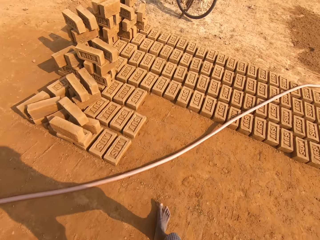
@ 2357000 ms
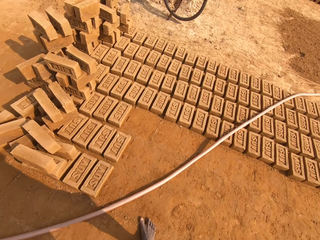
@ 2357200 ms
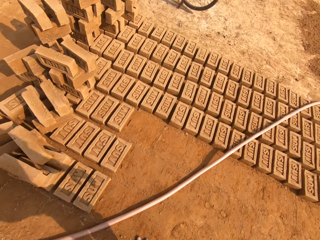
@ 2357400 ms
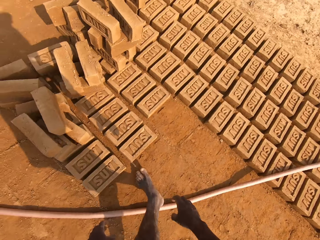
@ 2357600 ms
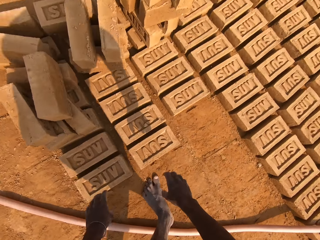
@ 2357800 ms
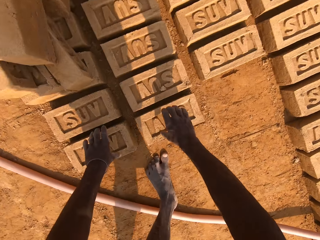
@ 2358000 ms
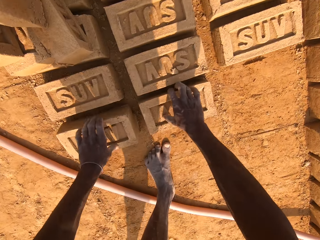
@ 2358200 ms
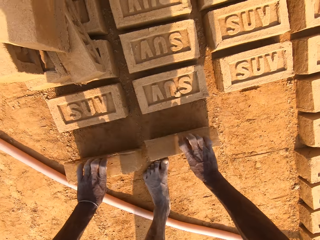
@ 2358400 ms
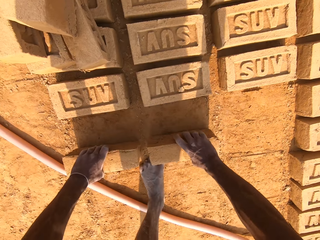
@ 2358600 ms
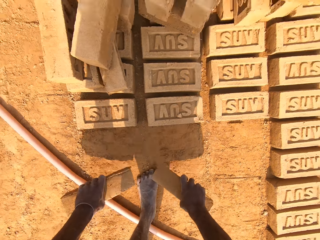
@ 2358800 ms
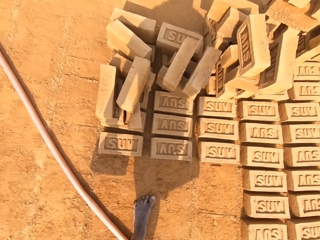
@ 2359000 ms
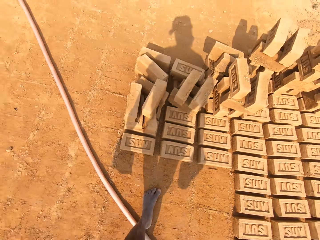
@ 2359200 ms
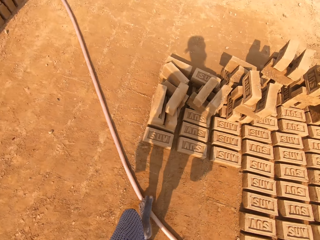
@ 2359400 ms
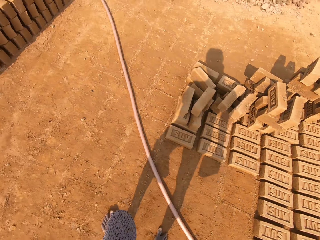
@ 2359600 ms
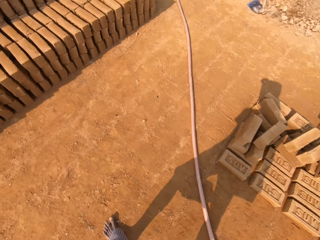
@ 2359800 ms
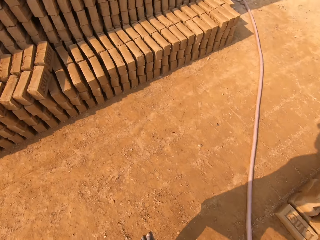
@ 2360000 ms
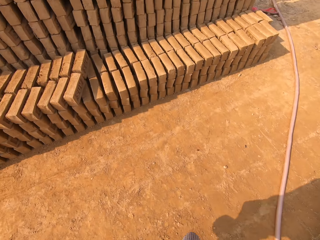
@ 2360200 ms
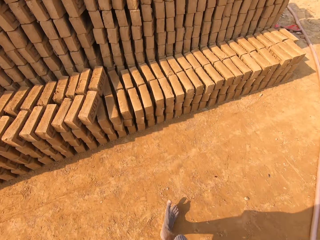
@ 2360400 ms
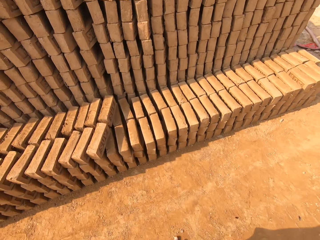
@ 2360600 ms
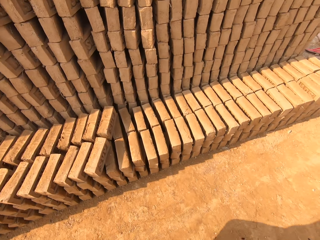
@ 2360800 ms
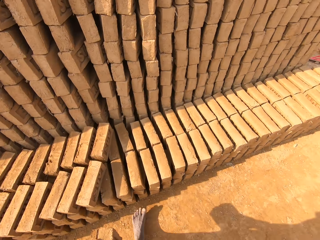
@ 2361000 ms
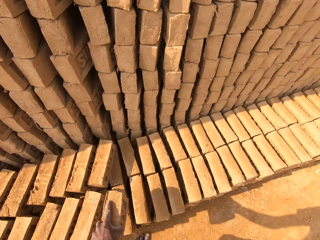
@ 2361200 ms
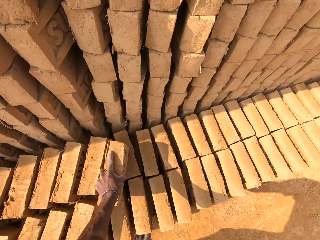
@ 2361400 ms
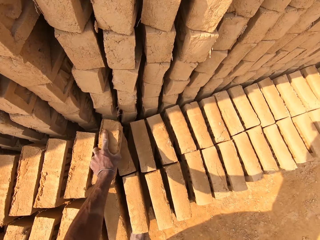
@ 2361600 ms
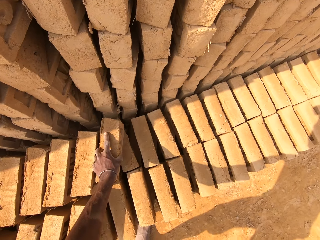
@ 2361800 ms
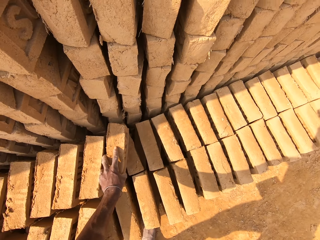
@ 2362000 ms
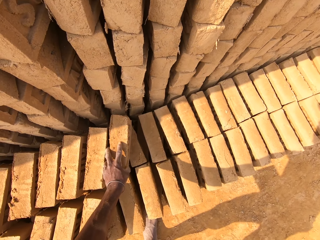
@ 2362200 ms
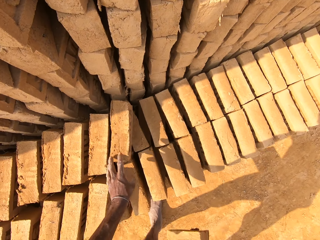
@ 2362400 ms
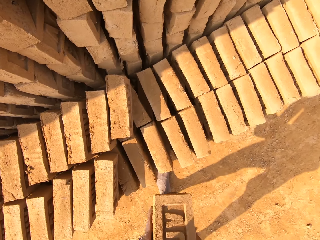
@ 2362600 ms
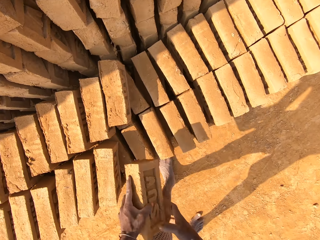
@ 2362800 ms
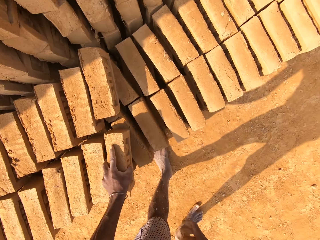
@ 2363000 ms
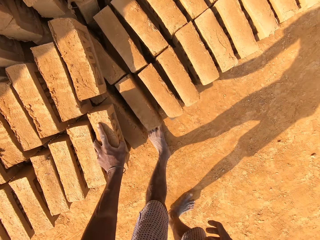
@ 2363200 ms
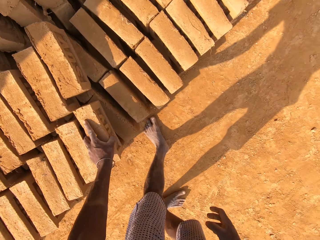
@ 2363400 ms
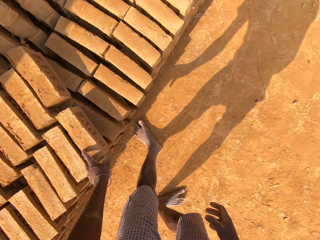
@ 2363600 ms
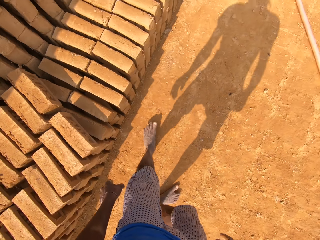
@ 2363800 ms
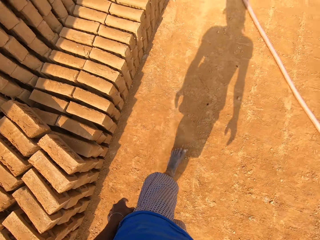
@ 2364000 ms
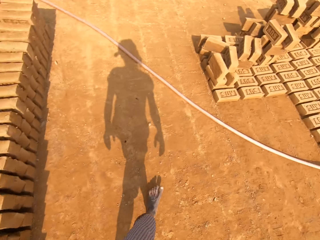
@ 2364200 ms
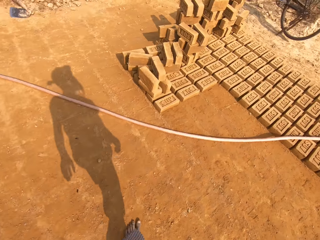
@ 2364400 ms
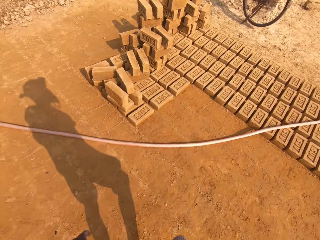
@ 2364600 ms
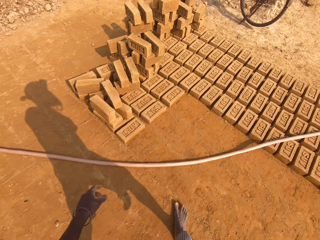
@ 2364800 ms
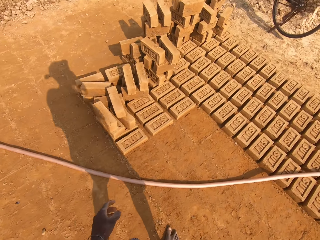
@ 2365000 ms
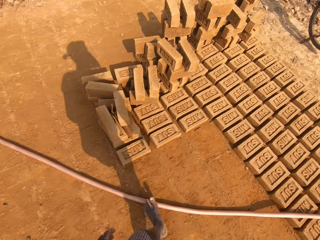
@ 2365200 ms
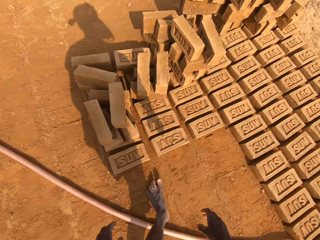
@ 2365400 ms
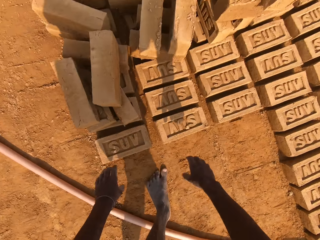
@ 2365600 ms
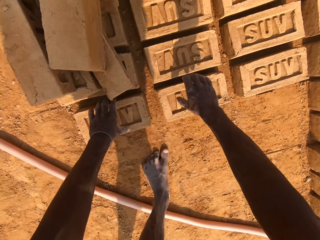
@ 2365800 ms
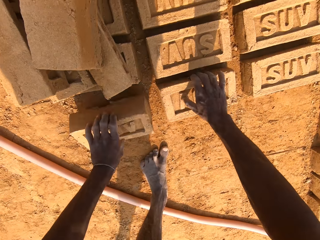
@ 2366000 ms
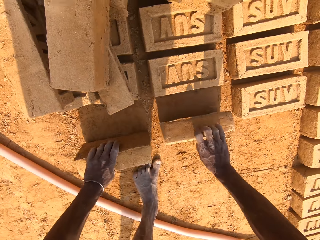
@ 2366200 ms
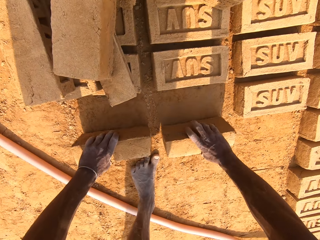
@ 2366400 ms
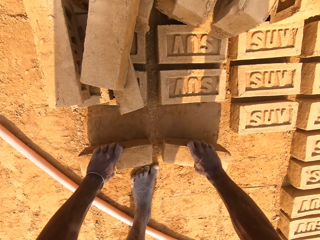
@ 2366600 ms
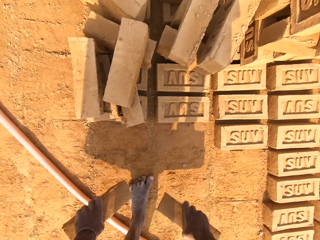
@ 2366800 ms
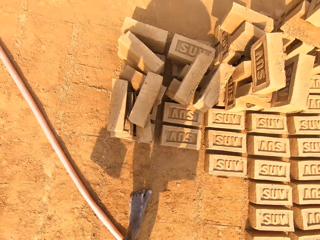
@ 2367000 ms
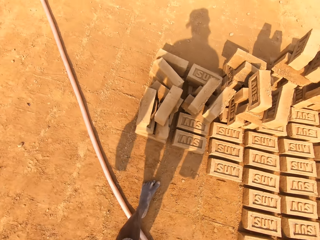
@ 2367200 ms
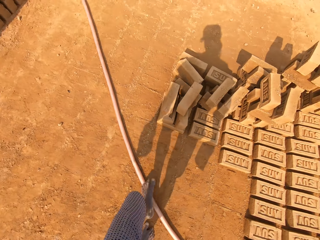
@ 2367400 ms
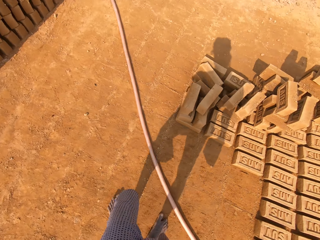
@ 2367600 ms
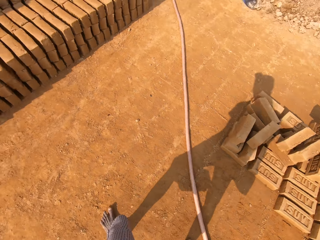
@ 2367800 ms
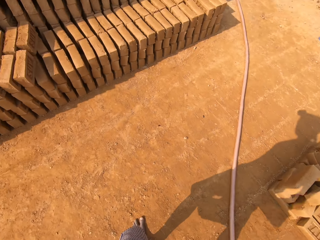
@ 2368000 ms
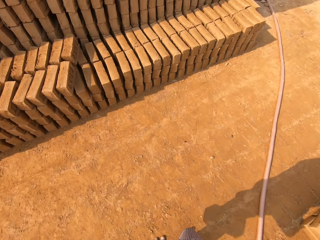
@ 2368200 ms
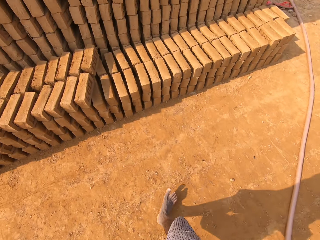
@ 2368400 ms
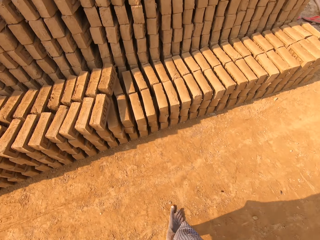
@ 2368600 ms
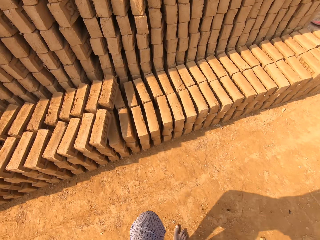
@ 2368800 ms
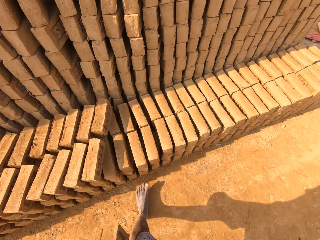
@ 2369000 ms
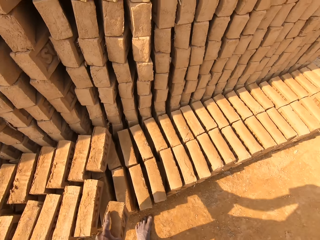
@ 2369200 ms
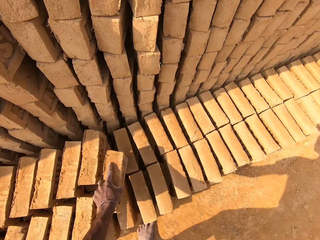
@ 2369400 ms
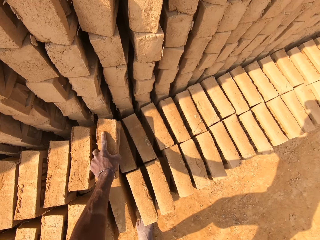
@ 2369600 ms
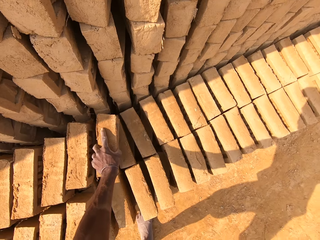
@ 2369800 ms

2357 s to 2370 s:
The camera wearer walks across the field. They pick up the pipe or block from the ground. They pick it up again. They walk across the field. They put the block down, pass the block to the left hand, and drop the bricks on the brick. They walk across the field. They pick up the pipe from the ground. They pick it up again. They walk across the field.

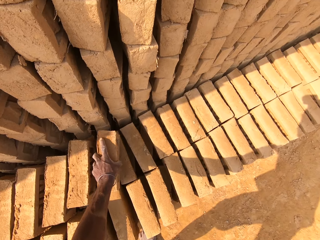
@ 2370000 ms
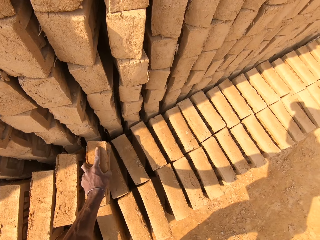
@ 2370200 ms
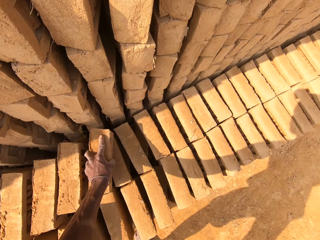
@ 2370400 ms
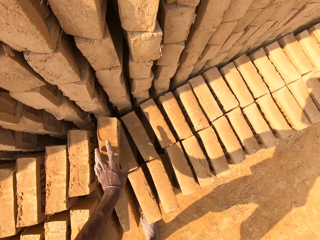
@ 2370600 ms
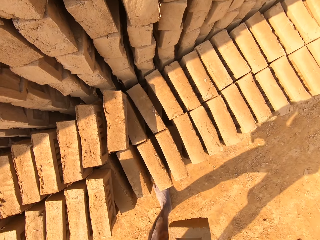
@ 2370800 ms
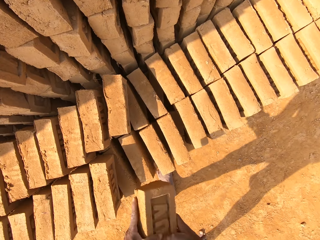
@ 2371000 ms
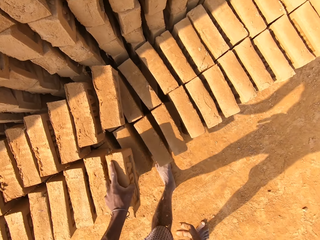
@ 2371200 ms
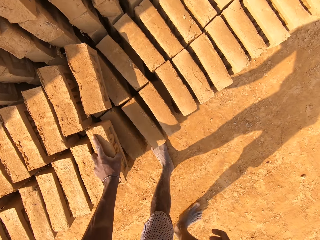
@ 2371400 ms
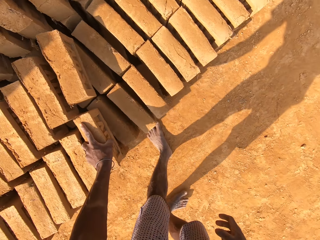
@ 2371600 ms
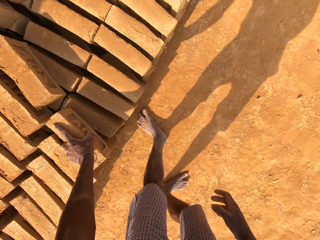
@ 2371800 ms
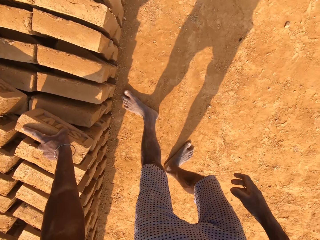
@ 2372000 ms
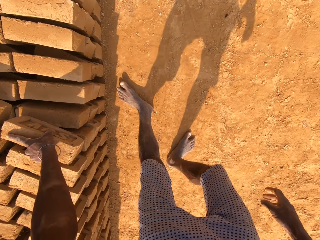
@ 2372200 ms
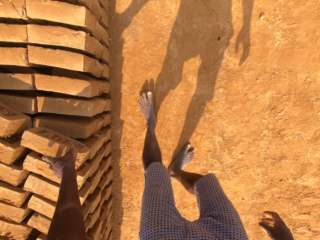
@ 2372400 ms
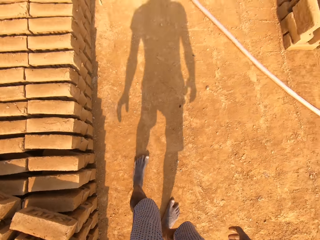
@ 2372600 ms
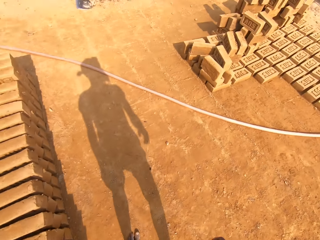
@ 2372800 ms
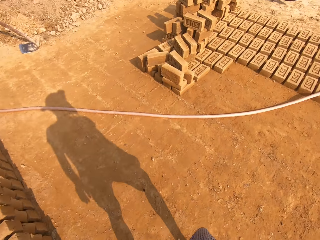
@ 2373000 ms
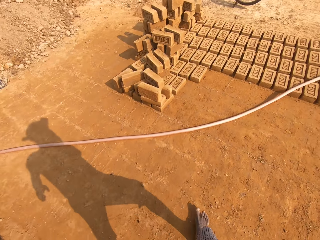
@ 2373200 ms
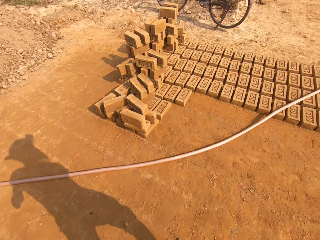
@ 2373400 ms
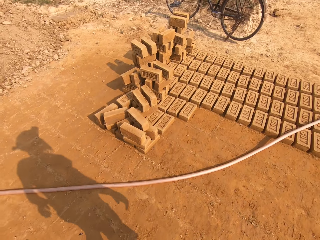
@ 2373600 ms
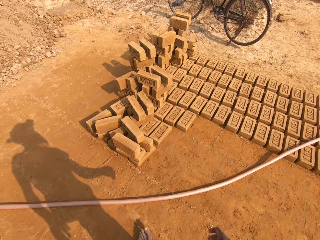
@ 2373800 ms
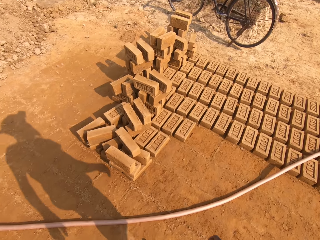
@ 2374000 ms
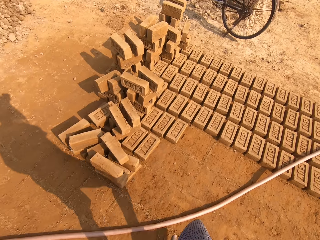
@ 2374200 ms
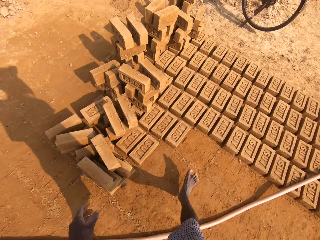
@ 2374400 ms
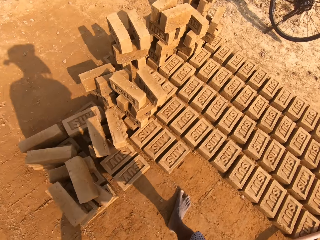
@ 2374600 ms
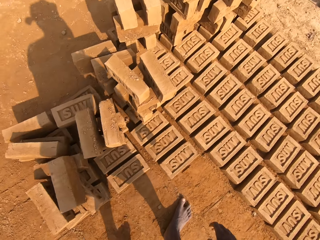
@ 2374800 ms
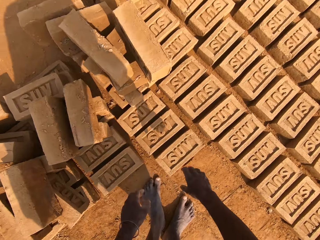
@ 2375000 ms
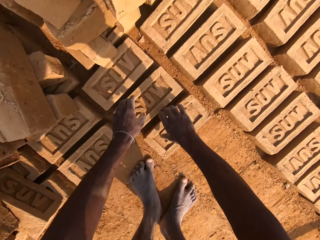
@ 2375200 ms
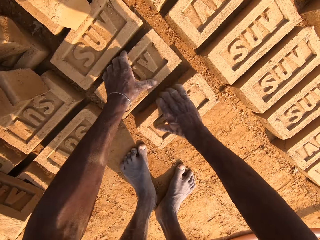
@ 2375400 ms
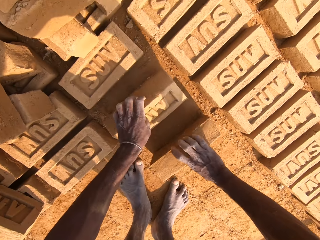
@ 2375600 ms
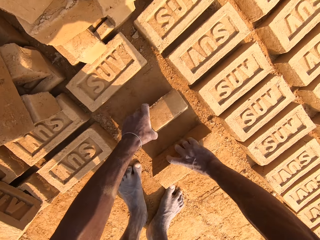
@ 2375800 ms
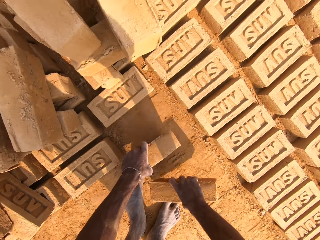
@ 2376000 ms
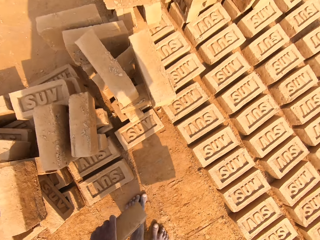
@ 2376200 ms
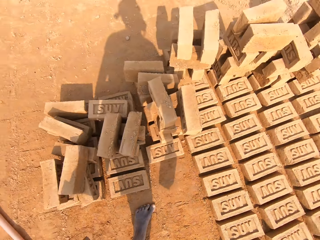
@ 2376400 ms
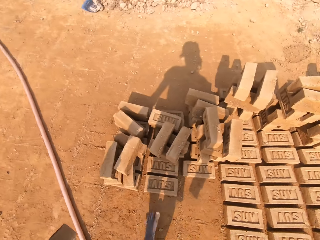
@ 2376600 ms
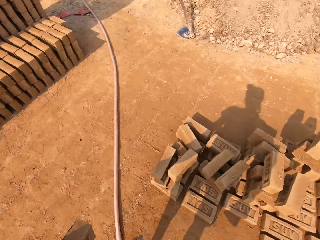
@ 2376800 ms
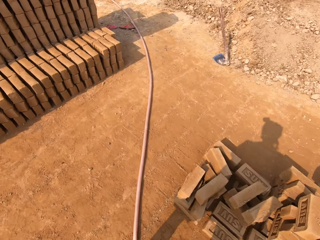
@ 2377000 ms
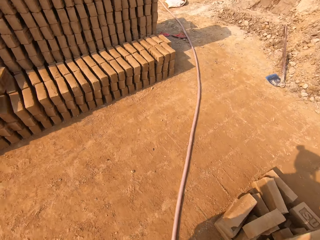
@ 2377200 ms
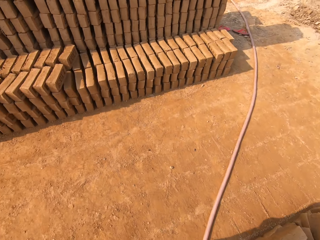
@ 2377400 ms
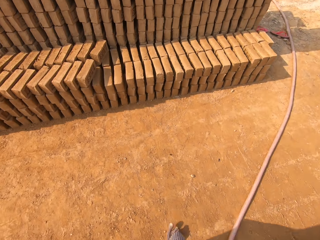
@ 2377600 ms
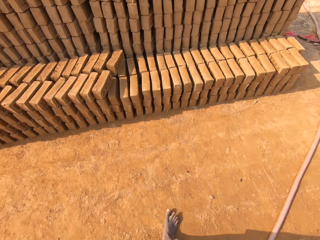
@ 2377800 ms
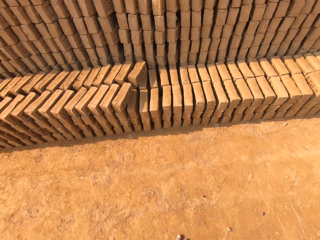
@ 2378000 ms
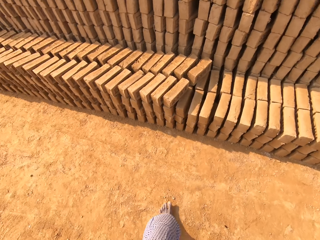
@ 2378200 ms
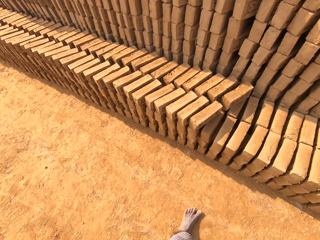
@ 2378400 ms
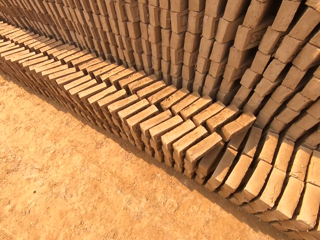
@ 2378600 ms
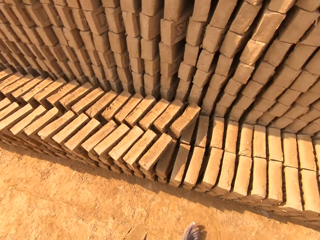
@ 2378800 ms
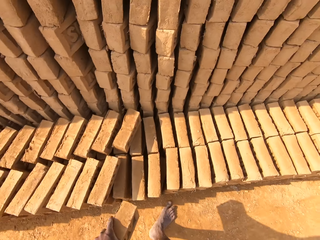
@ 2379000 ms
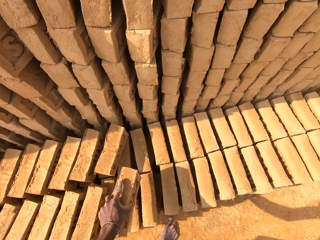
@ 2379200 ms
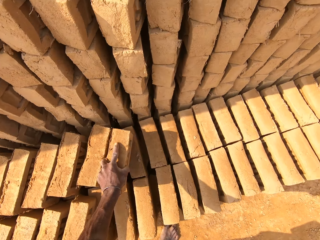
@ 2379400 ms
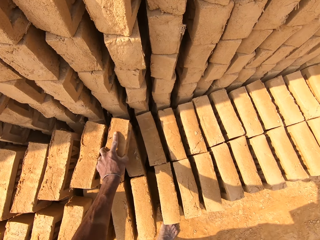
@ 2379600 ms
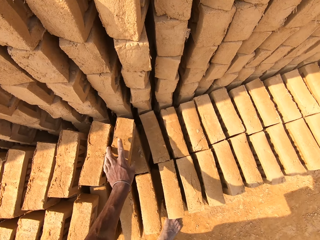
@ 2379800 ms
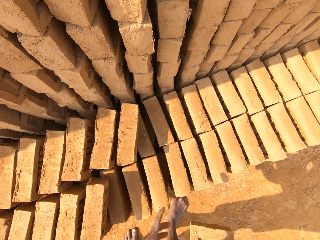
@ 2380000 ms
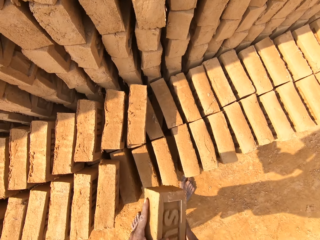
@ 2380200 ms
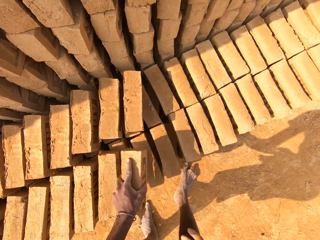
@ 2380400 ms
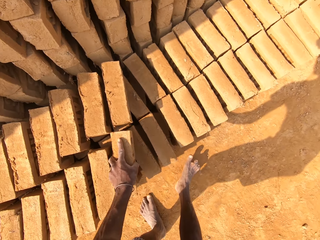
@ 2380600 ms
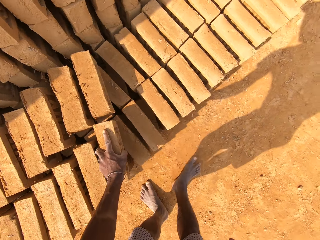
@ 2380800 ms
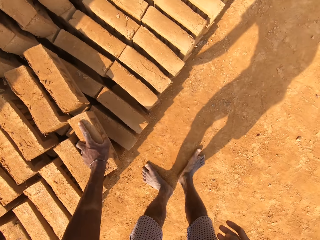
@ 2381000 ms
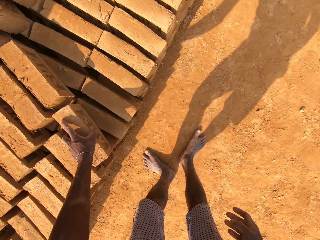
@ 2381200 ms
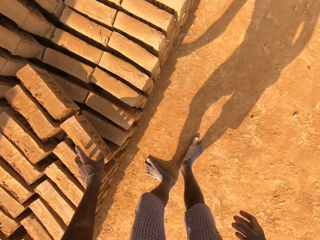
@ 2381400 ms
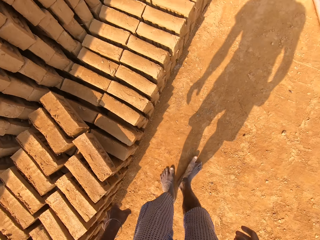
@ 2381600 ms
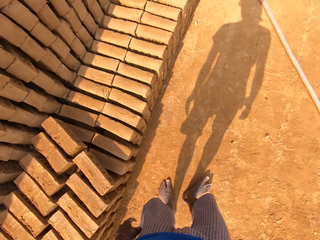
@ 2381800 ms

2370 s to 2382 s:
The camera wearer puts the block down, passes the block to the left hand, and drops the bricks on the brick. They walk across the field. They pick up the pipe from the ground. They pick it up again. They walk across the field. They put the block down, pass the block to the left hand, and drop the bricks on the brick.
